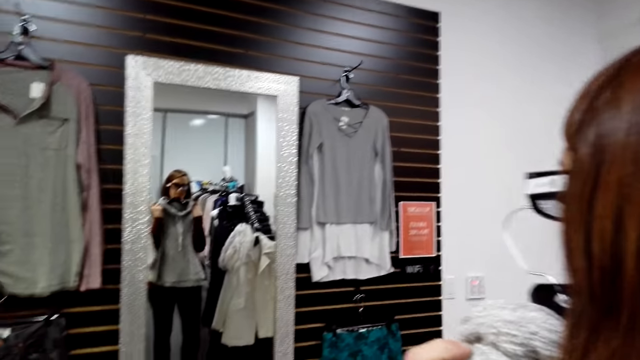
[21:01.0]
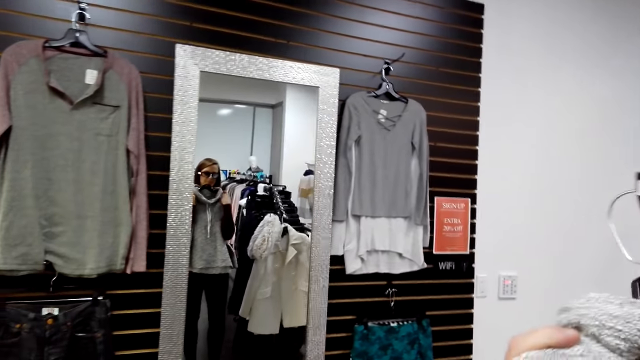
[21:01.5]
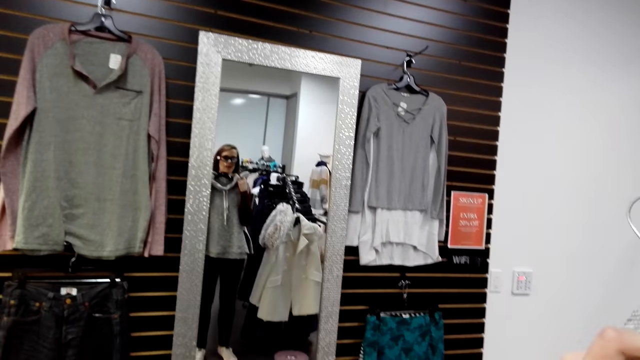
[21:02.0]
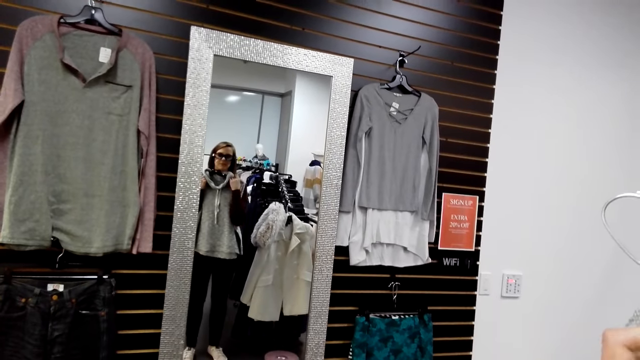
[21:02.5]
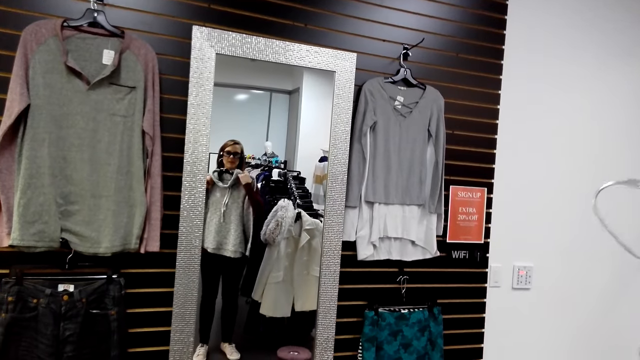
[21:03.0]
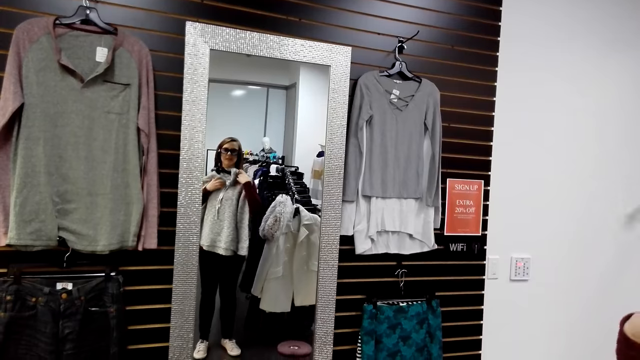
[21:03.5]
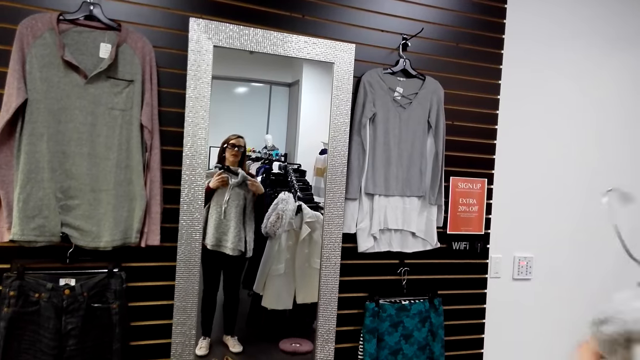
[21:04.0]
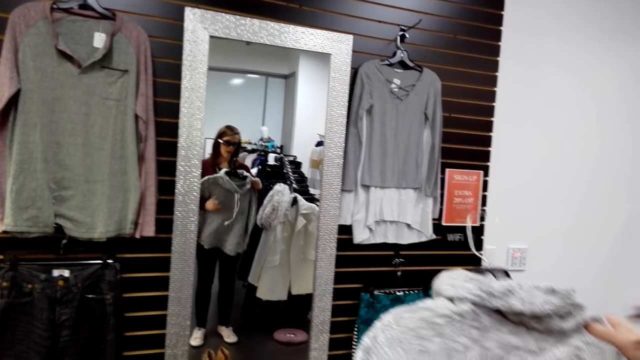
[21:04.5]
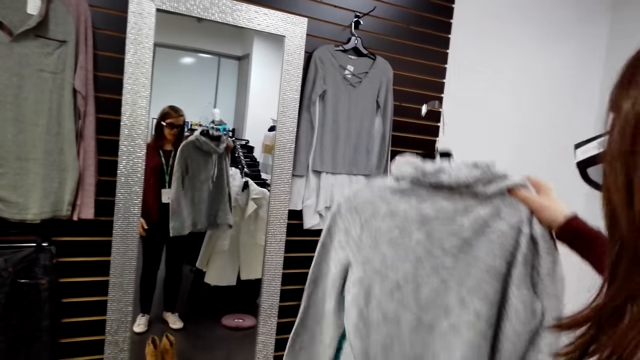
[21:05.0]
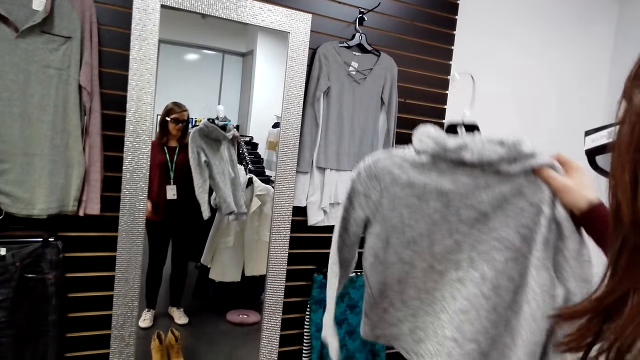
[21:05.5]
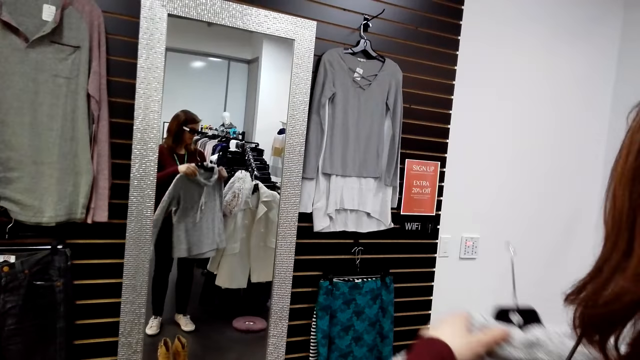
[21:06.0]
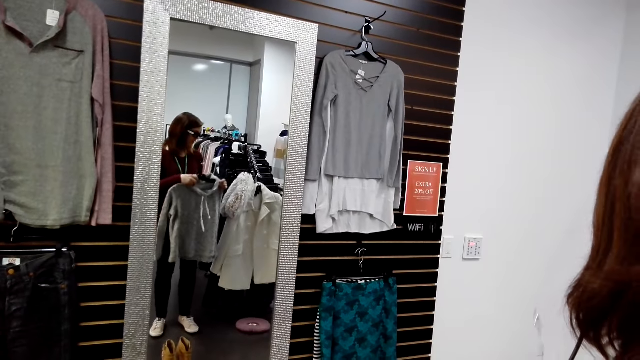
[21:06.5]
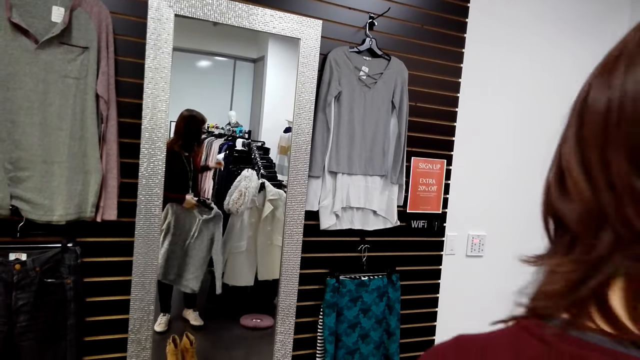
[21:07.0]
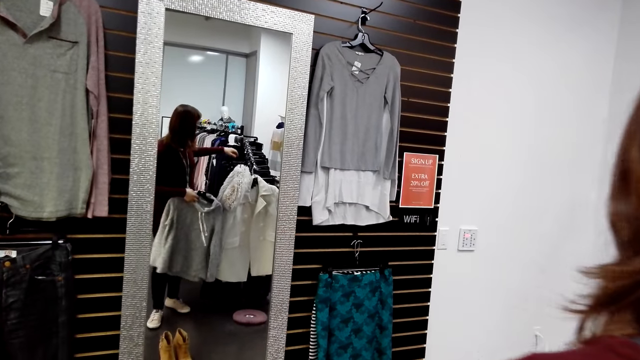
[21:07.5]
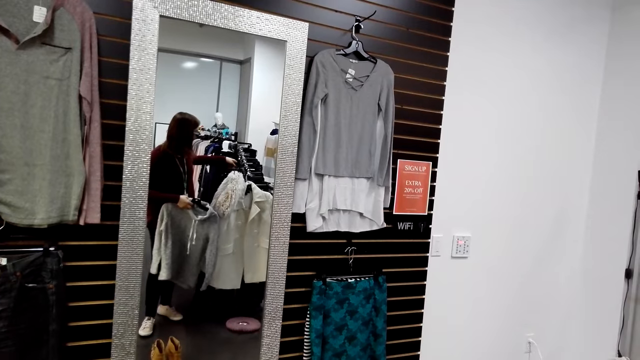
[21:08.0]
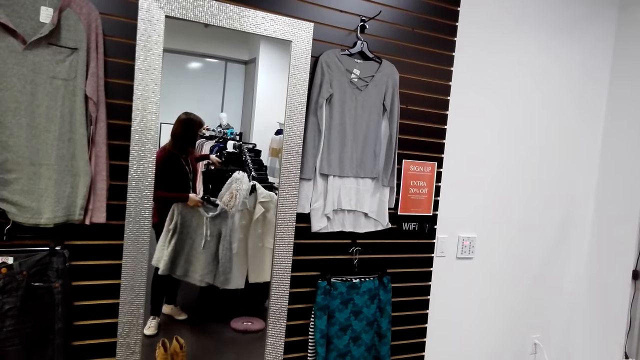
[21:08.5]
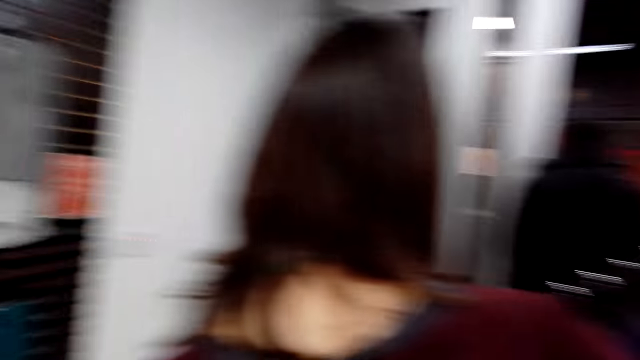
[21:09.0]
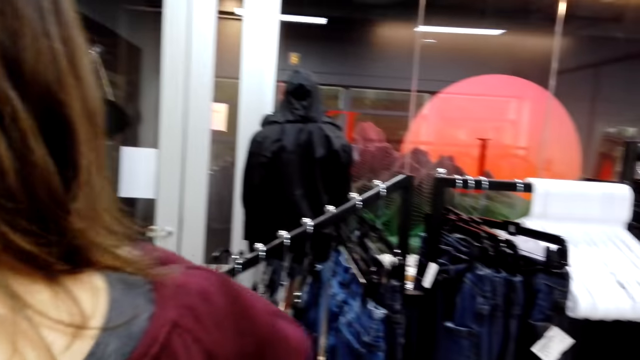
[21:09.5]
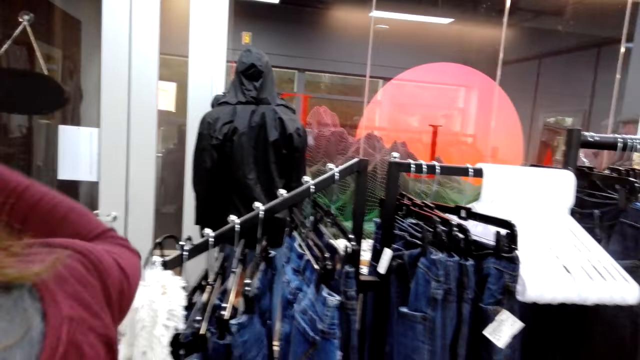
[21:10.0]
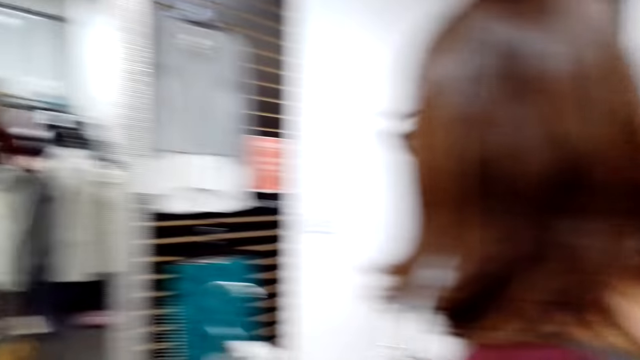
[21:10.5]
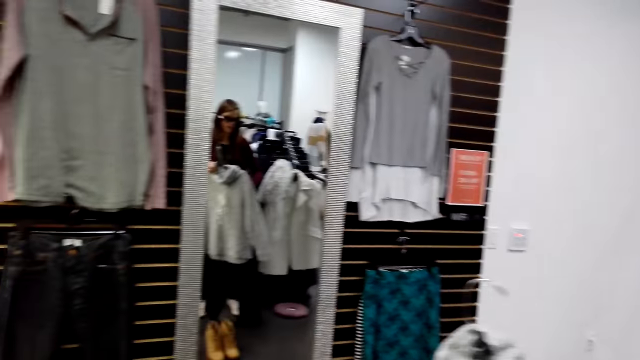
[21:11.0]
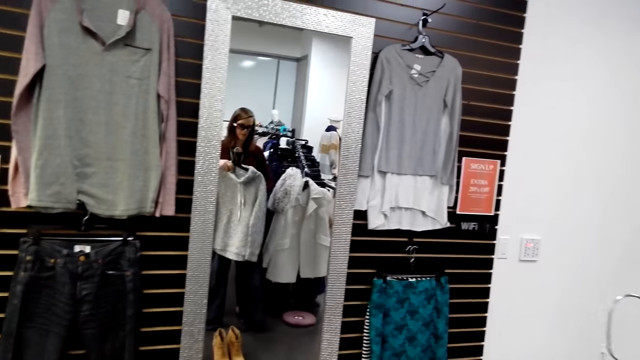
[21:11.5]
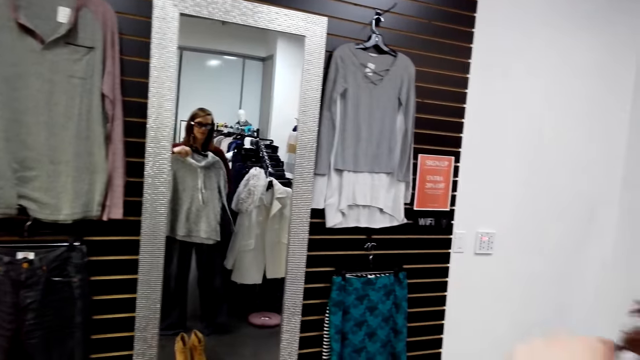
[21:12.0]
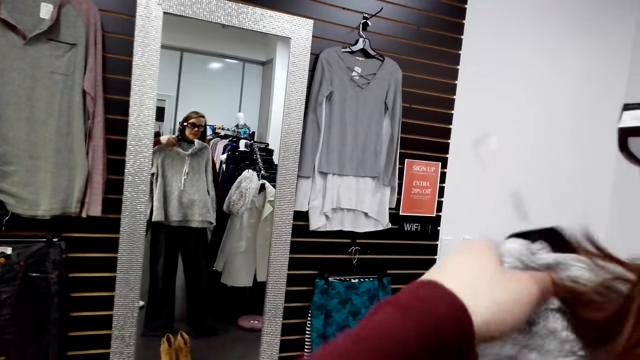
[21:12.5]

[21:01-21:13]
A woman converses to the camera wearer. The woman puts the sweater on herself. The woman moves a cloth. The camera wearer converses to the woman. The woman removes the cloth from the hanger. The camera wearer looks at the cloths. They look at the mirror.

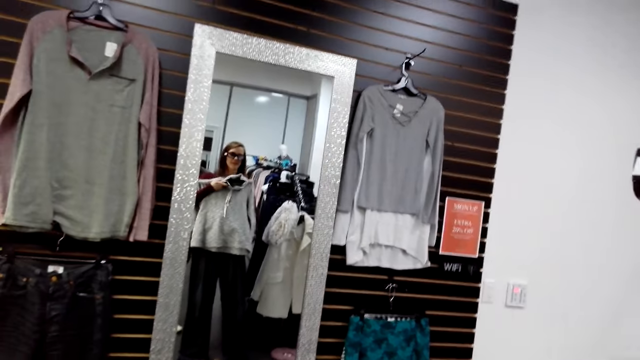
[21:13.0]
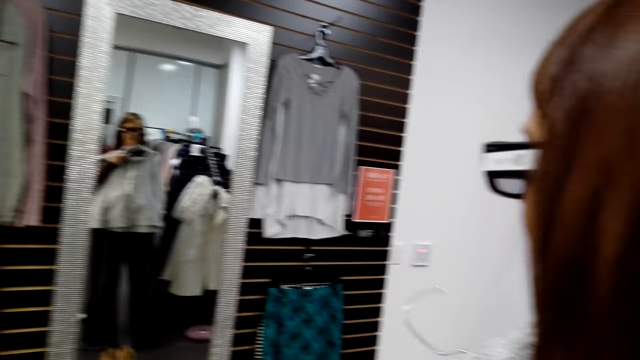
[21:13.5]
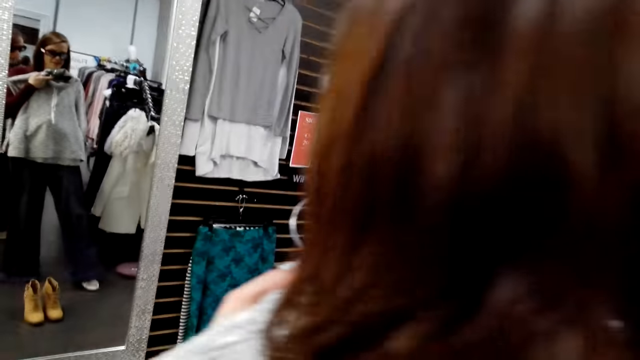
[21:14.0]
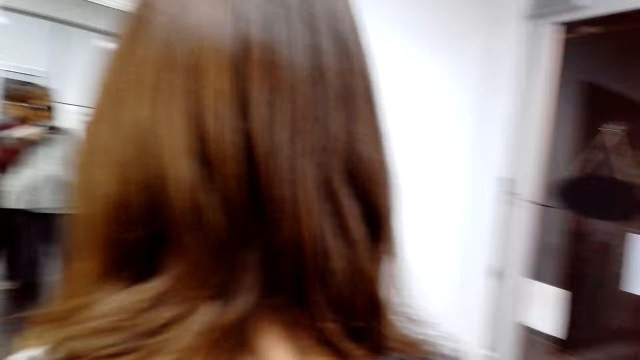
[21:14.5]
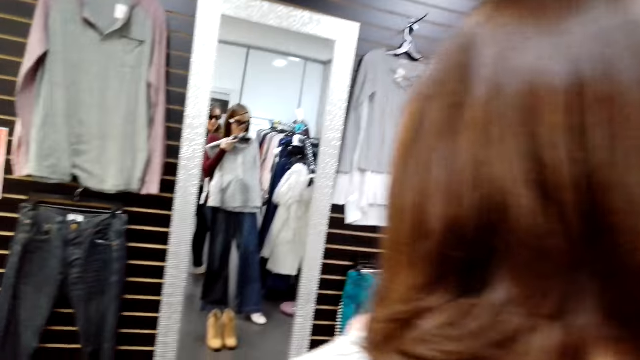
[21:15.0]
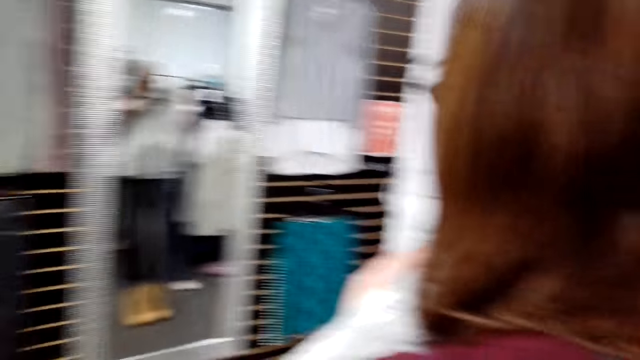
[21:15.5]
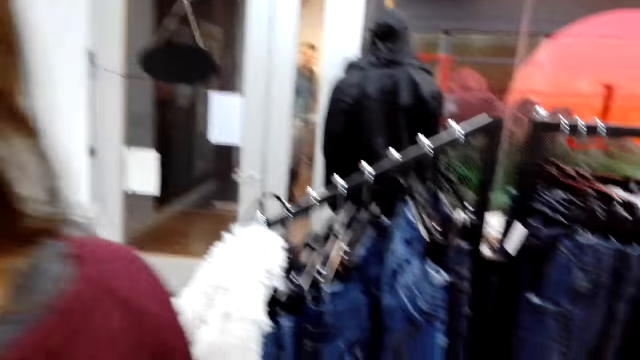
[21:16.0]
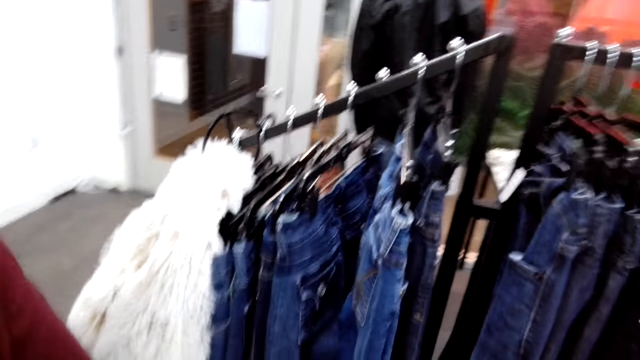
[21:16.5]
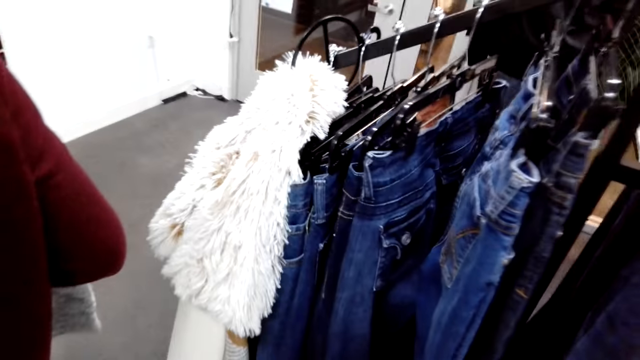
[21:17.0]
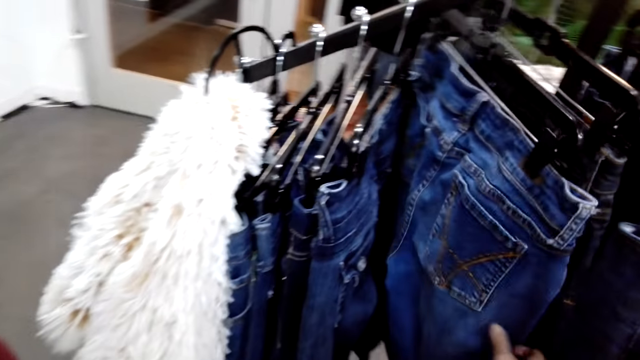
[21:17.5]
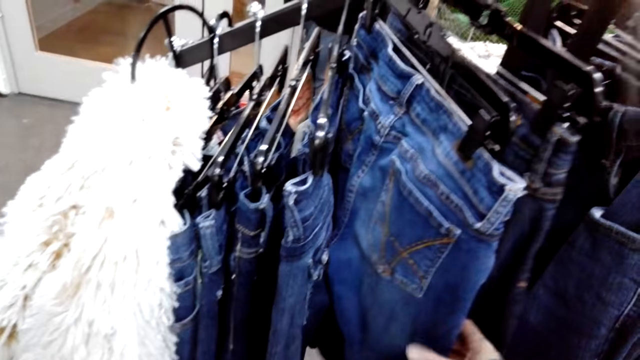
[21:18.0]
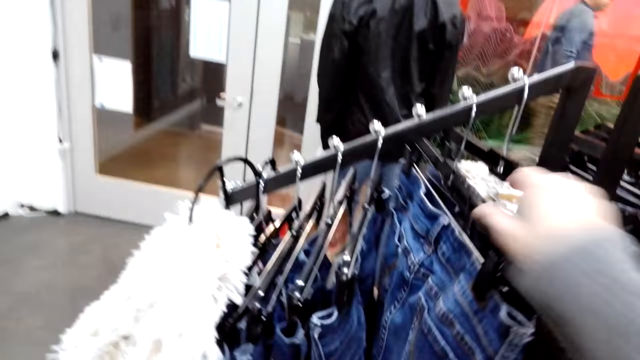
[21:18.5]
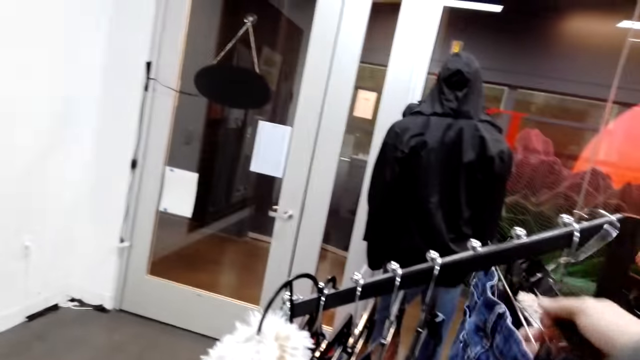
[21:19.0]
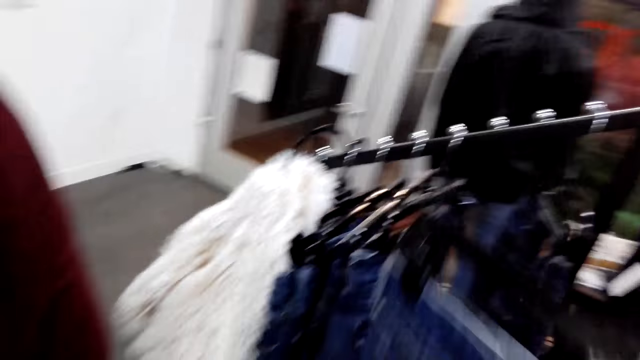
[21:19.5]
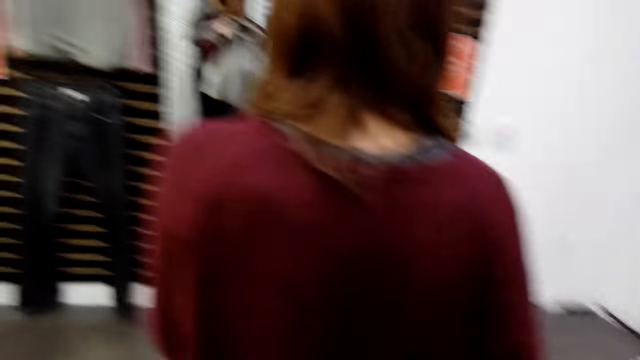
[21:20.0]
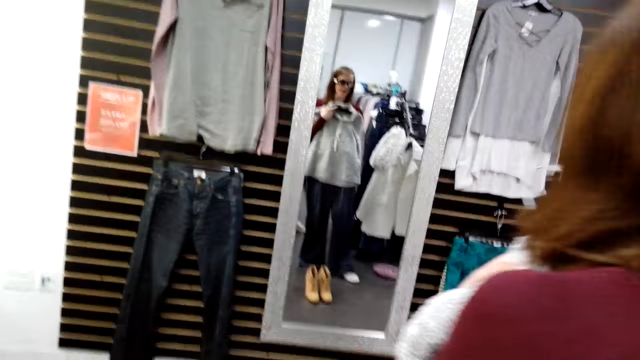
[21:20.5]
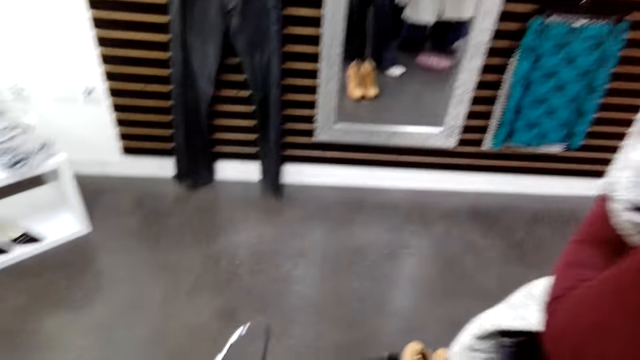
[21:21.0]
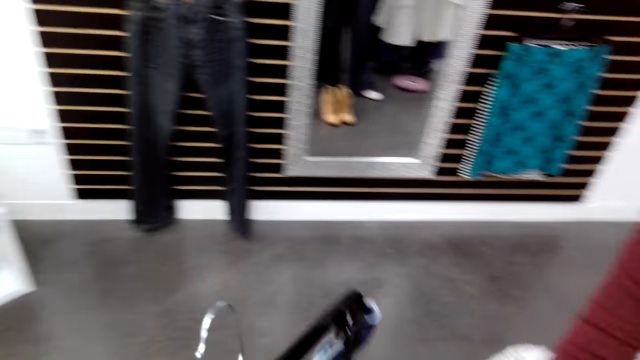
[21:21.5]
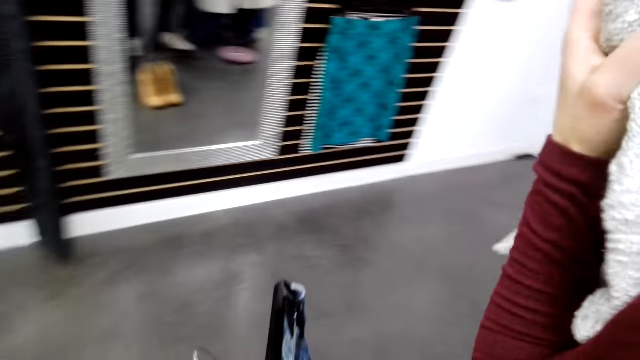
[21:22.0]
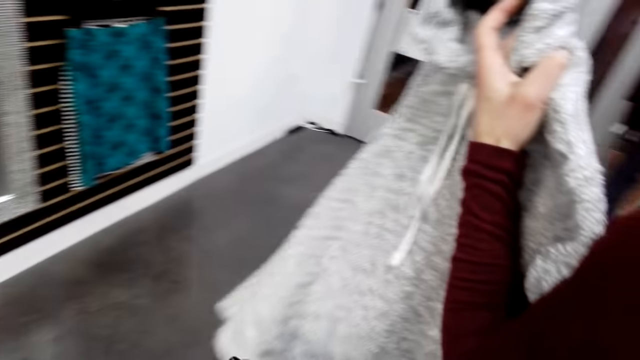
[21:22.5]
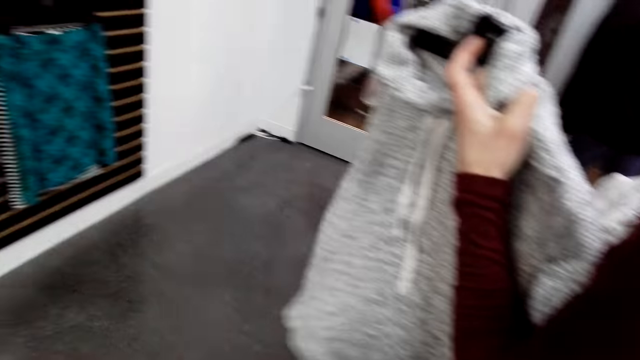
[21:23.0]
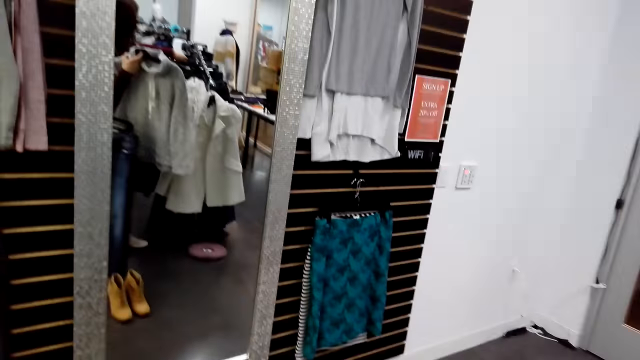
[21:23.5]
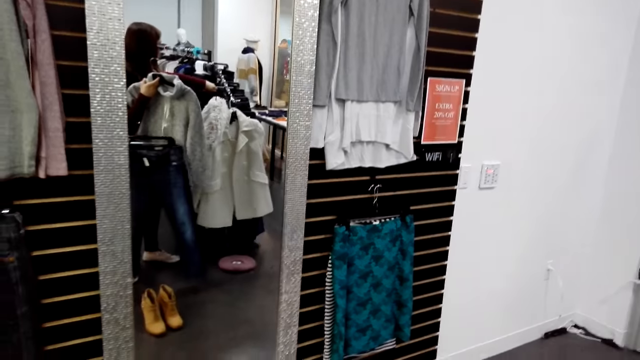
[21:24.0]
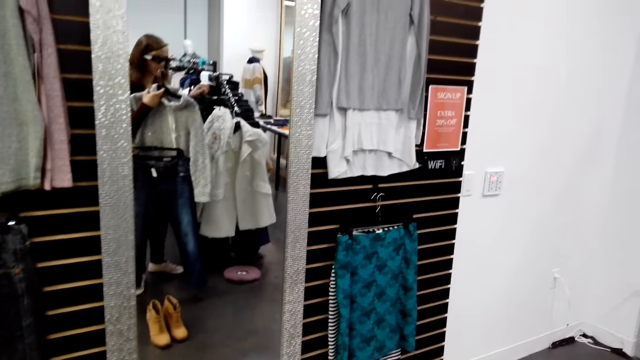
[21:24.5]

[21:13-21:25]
The camera wearer converses to the woman. The woman looks at herself in the mirror. The camera wearer moves to the closet. They touch trousers. They pick up jeans. They walk behind the woman. They converse to the woman. They move beside the woman. They look at the mirror.
